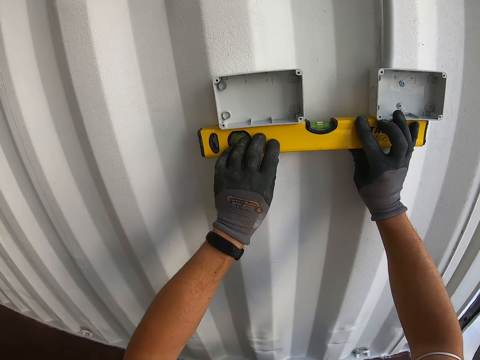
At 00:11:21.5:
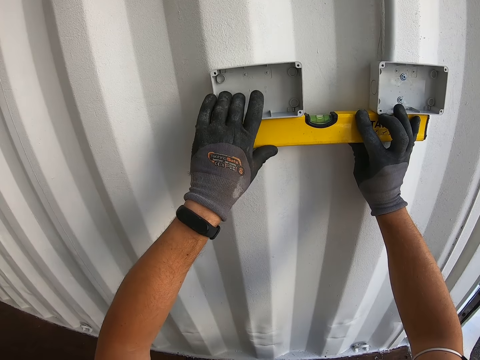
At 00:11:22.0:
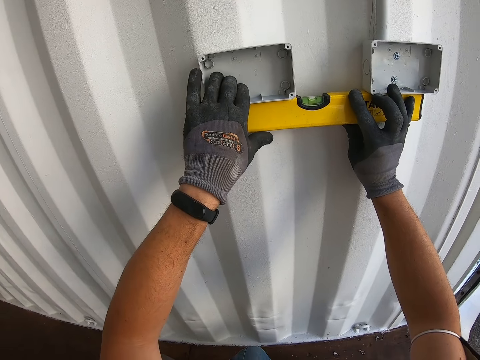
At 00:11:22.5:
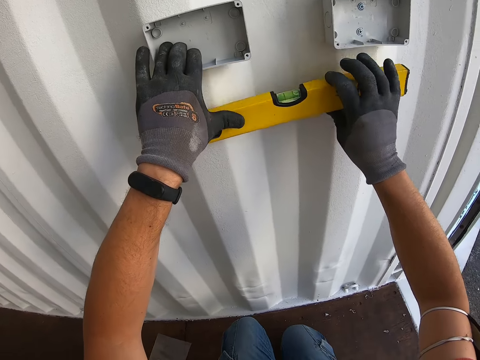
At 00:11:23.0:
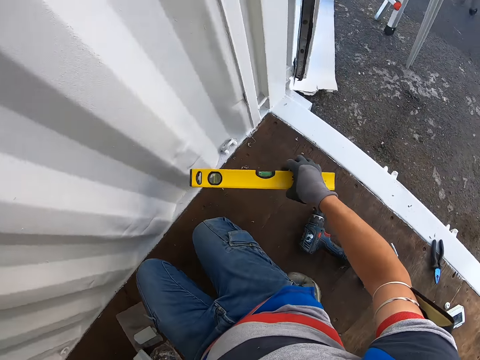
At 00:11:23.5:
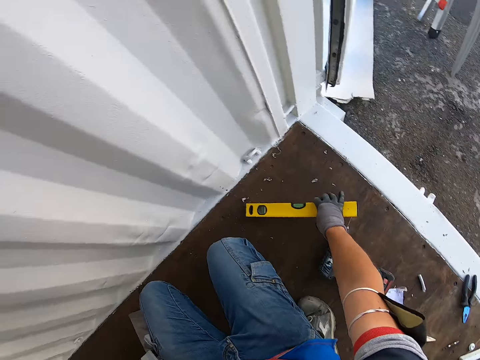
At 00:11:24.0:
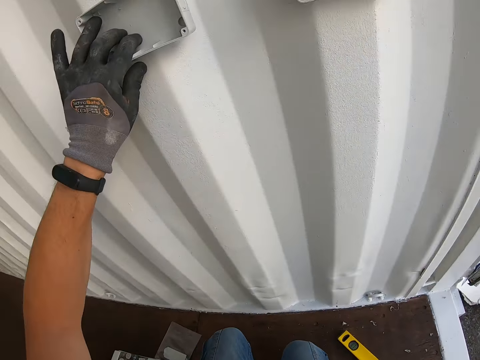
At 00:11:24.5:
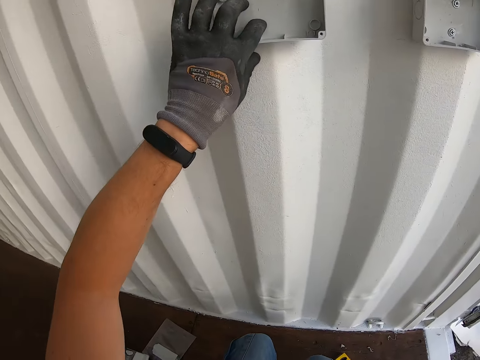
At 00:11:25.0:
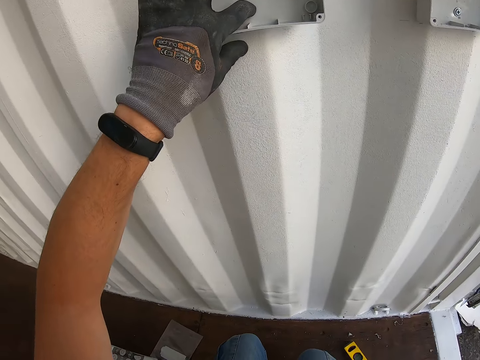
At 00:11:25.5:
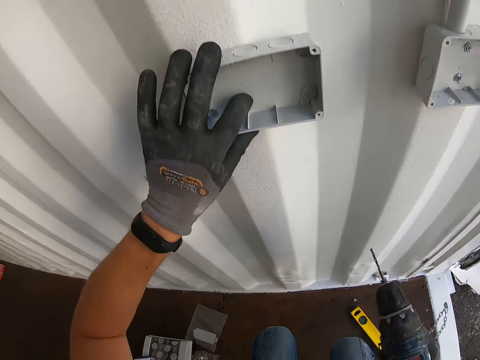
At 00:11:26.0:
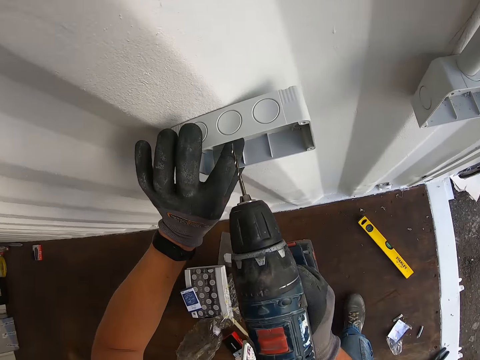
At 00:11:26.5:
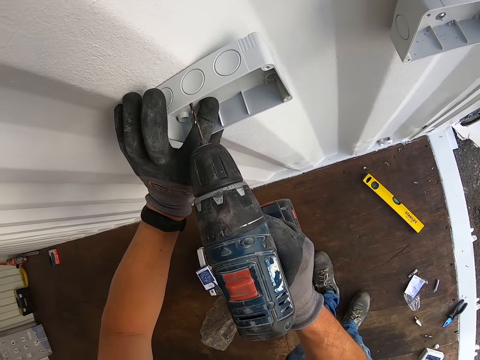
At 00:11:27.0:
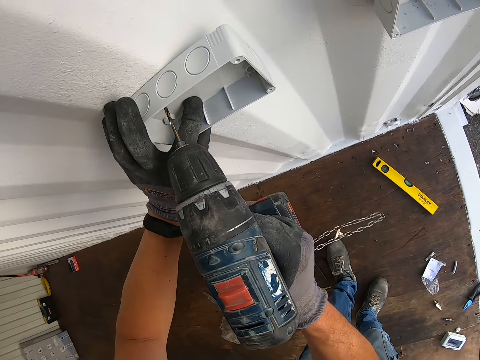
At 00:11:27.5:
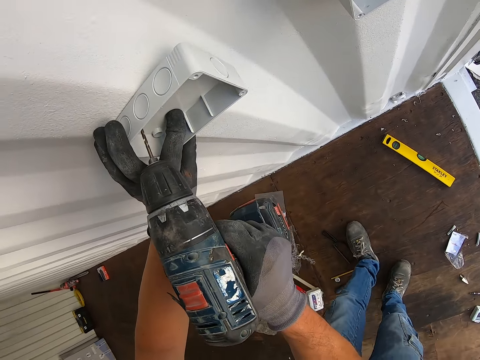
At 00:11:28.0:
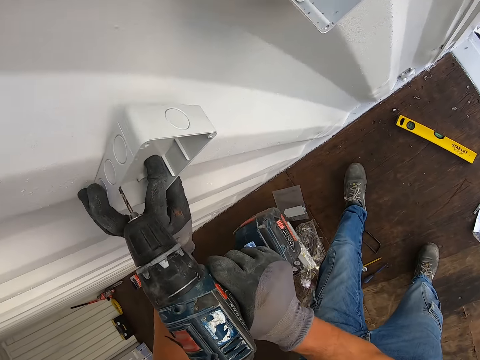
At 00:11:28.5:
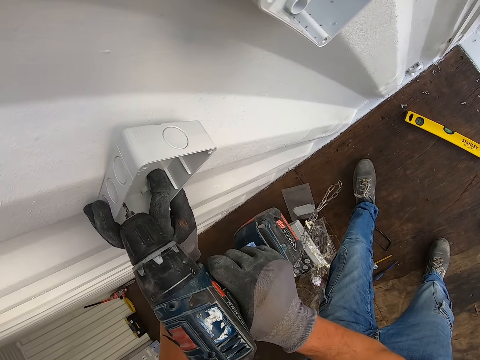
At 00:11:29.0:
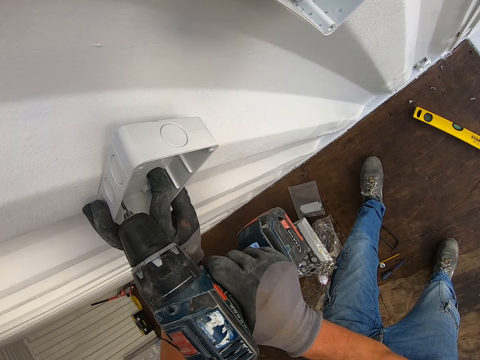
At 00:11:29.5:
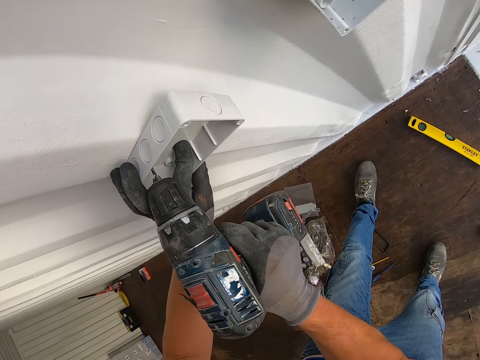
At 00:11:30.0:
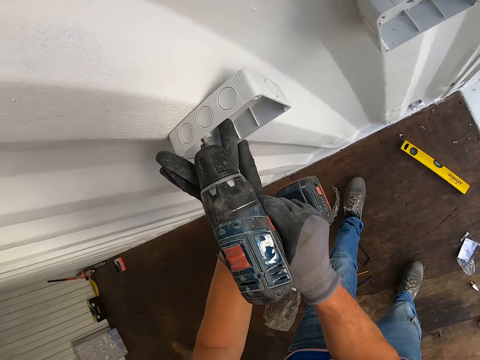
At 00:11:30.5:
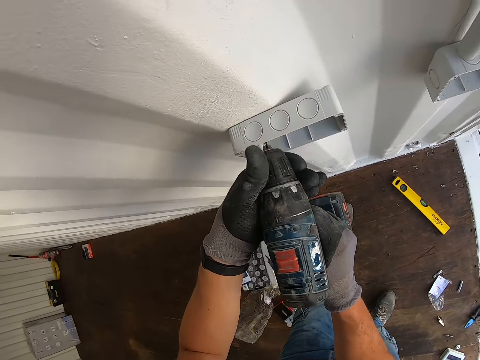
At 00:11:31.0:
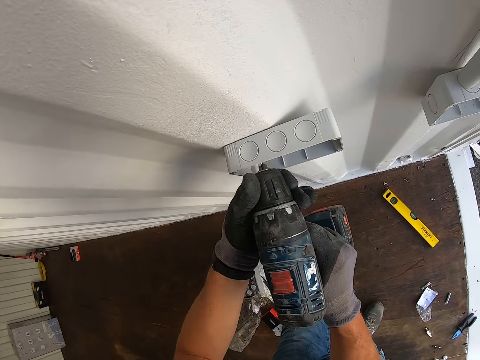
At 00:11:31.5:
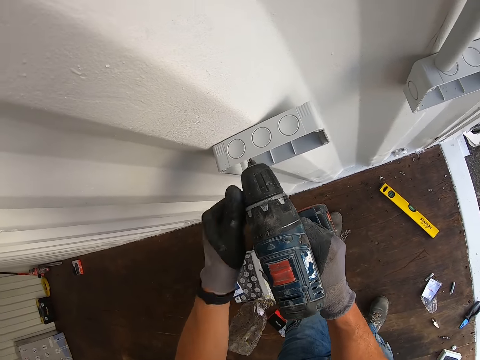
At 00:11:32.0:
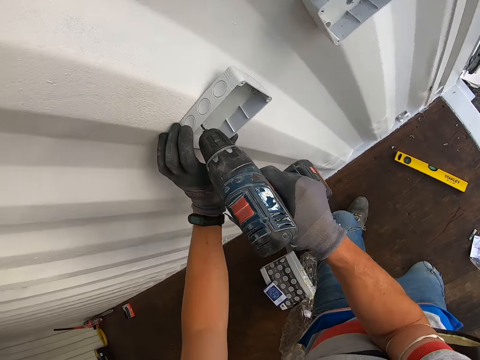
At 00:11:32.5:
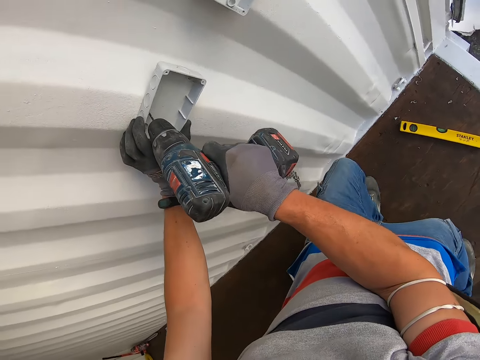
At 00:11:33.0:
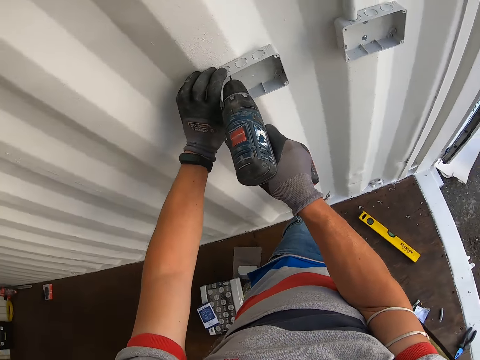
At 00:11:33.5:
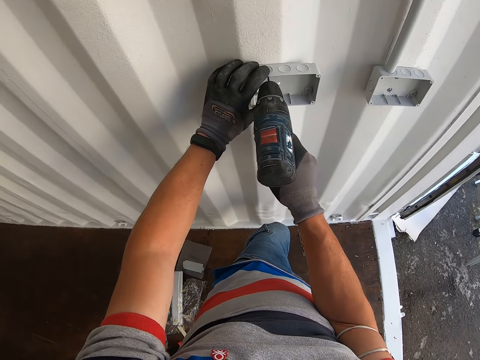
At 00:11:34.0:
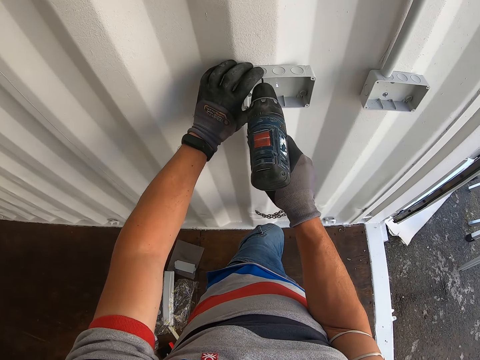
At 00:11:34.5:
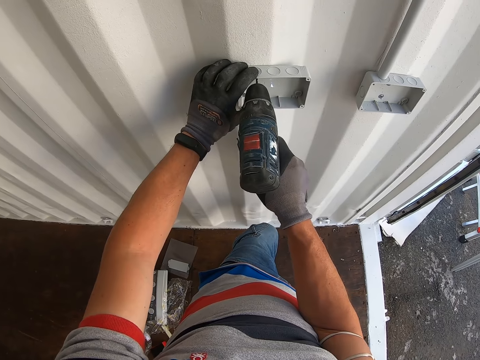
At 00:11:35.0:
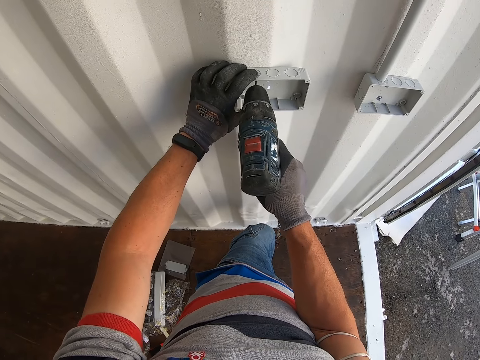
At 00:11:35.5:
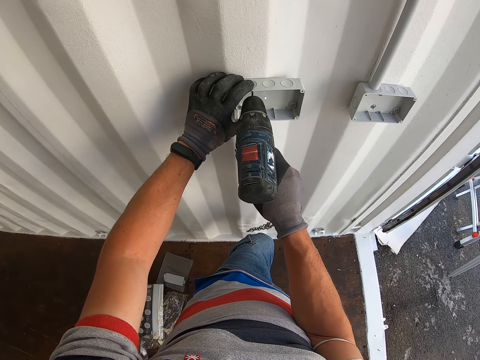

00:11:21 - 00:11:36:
The camera wearer drops the spirit level on the floor. They put the drill machine to the floor. They drill the holes on the socket box with the drill machine.

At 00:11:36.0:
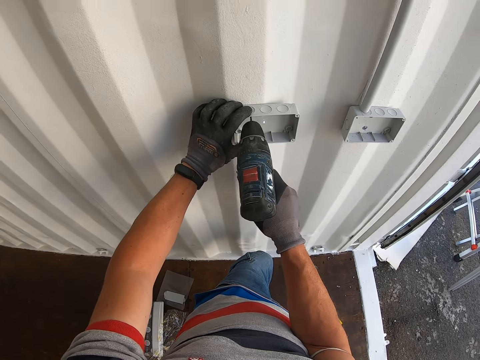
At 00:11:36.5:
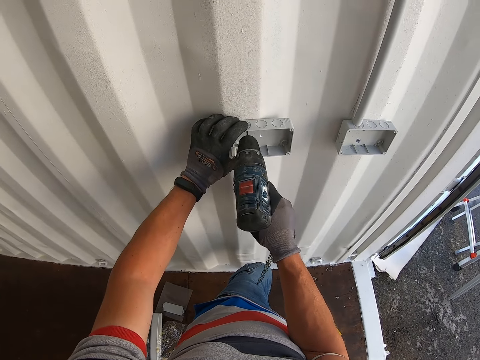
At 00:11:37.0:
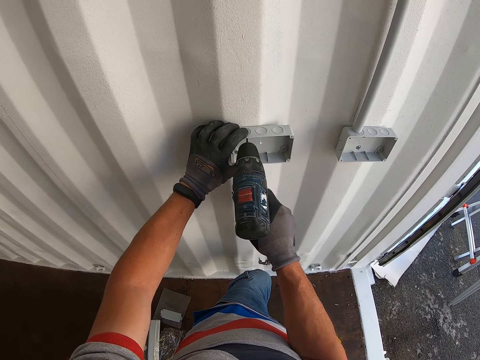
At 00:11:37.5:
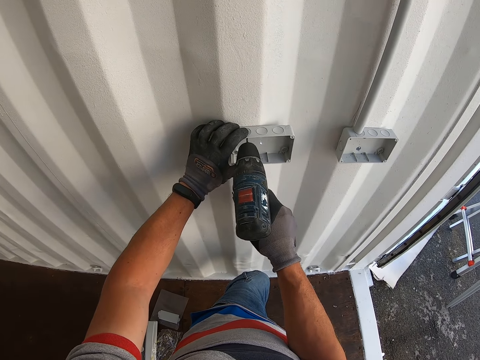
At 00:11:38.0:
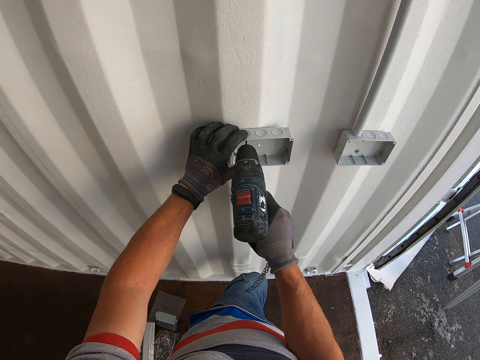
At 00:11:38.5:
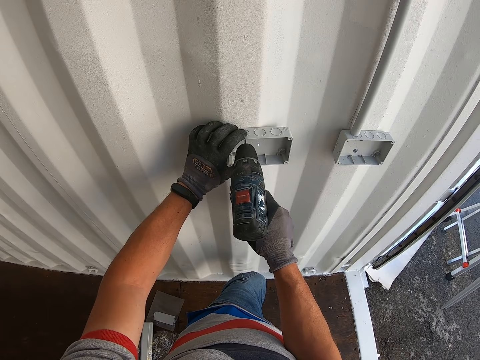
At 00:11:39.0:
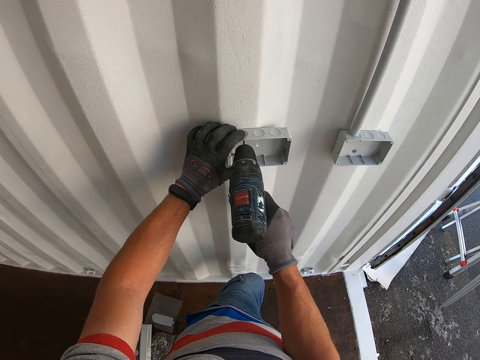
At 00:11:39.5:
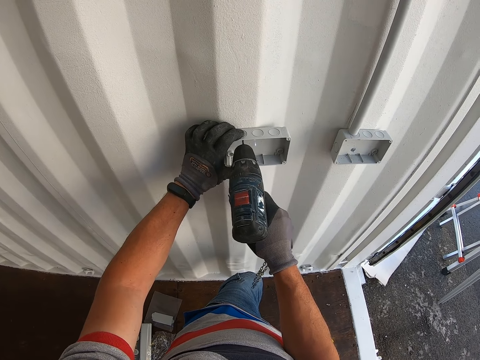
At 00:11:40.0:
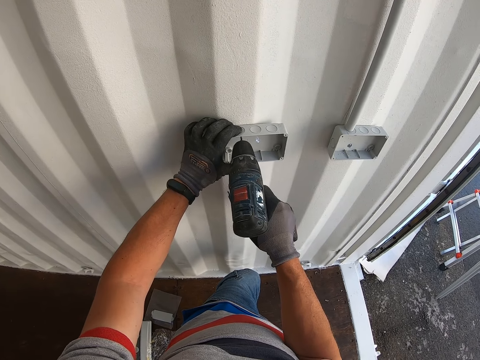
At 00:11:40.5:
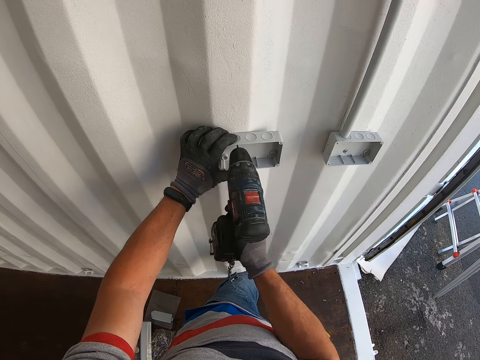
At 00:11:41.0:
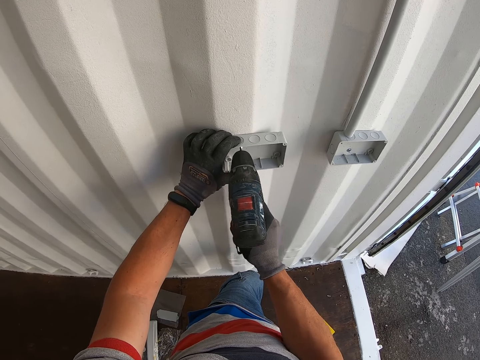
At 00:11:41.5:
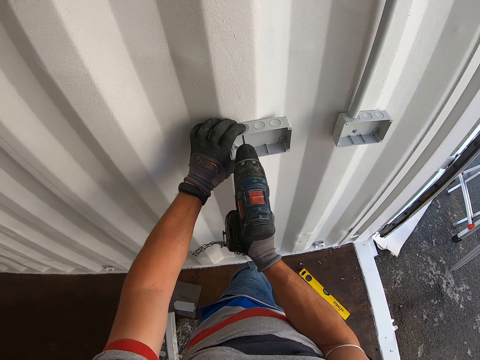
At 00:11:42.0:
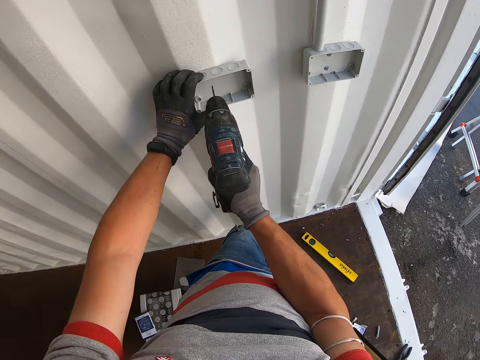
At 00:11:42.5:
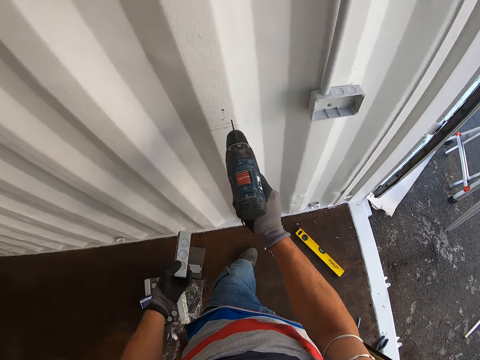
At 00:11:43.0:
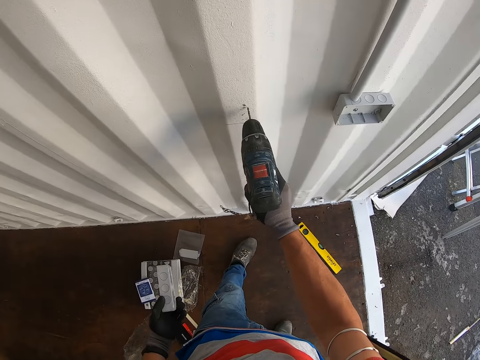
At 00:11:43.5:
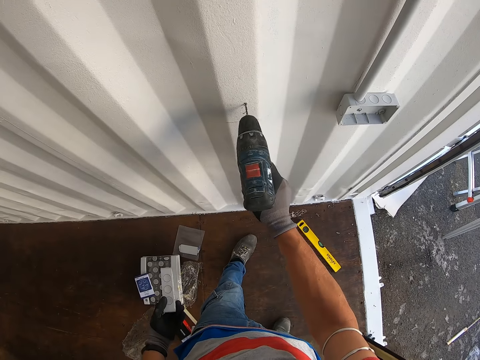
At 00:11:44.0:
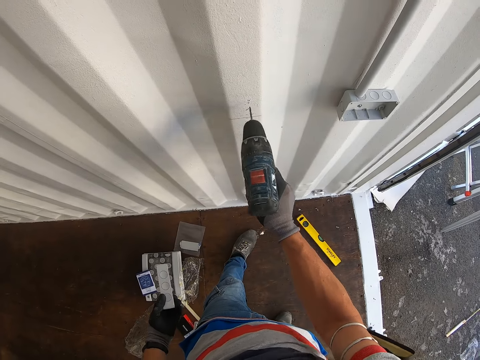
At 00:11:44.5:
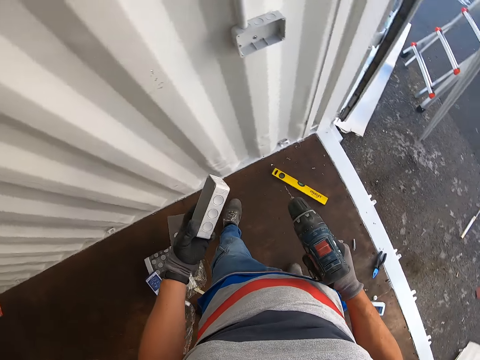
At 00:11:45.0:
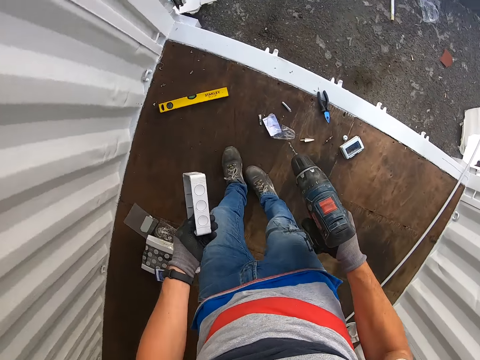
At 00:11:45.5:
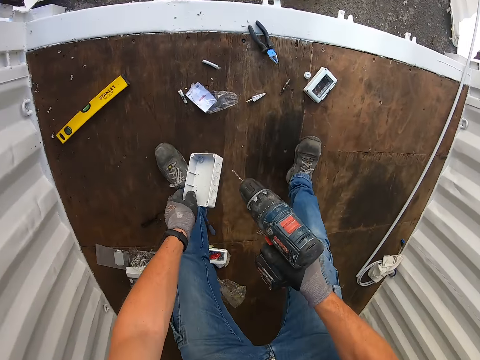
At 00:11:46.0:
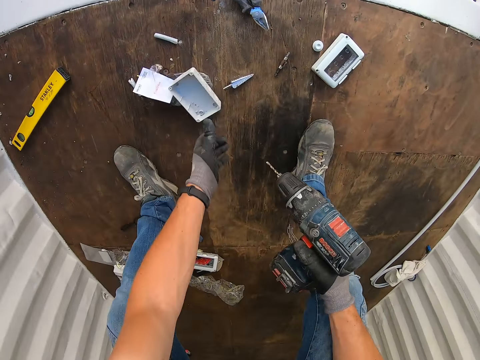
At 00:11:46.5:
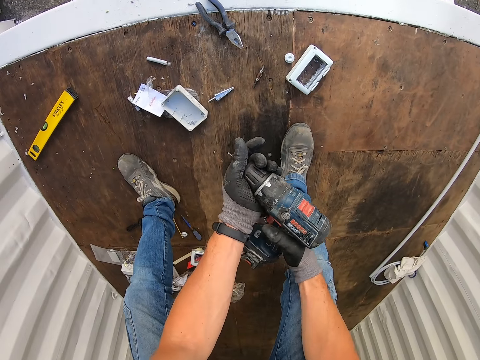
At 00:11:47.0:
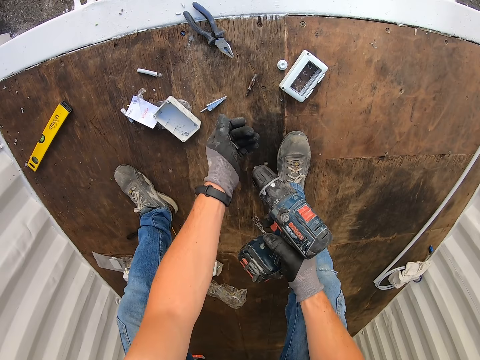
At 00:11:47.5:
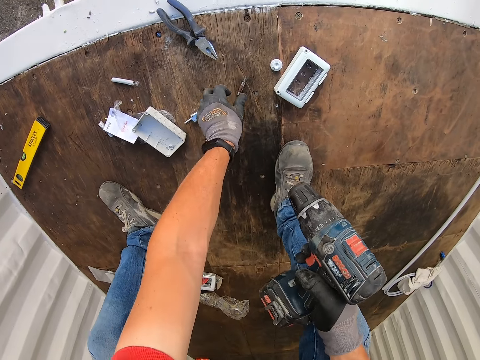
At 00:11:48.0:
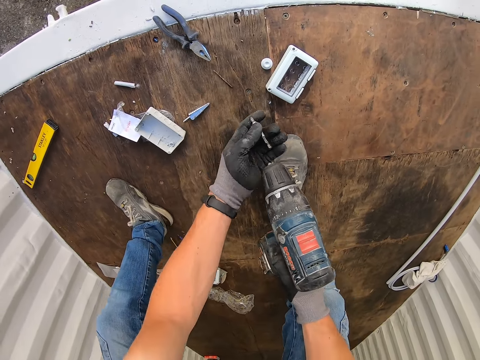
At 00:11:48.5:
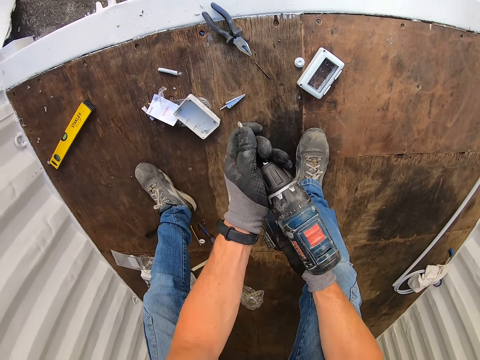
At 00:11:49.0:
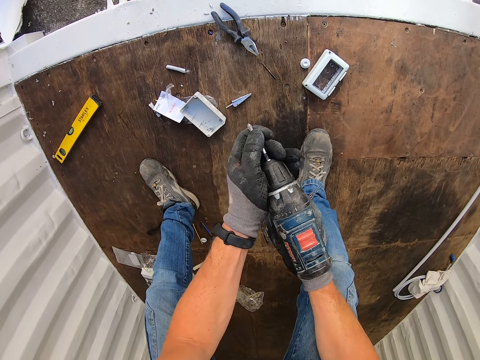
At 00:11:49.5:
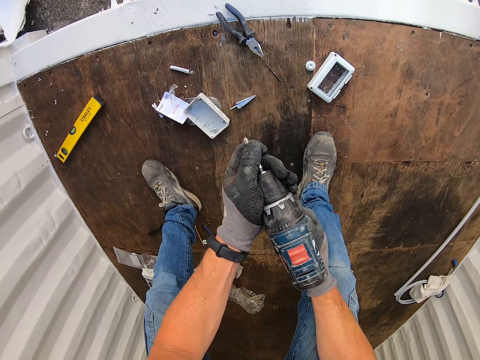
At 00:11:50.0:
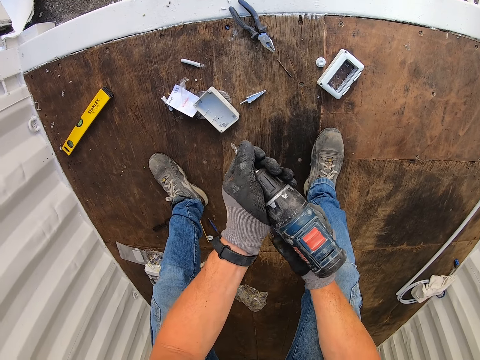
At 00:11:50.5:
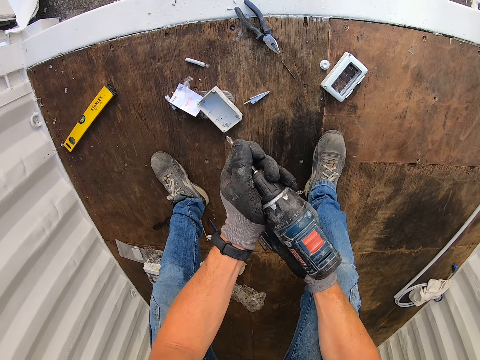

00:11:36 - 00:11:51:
The camera wearer drills the hole on the wall. They put the plastic on the floor. They drop the socket box on the wall. They remove the drill bit from the nail gun. They put a new drill bit on the nail gun.
